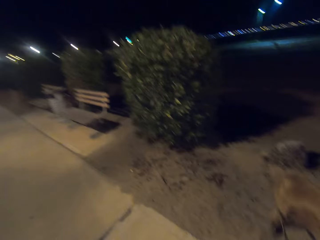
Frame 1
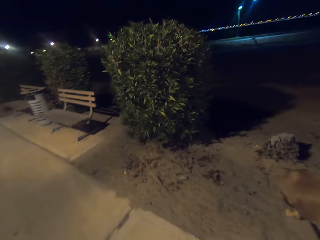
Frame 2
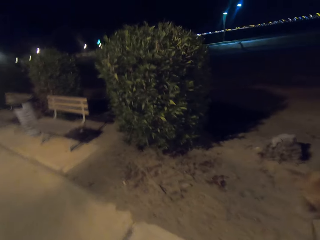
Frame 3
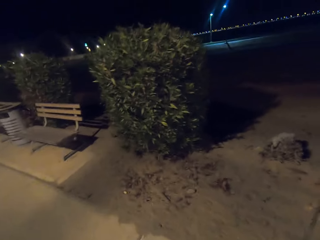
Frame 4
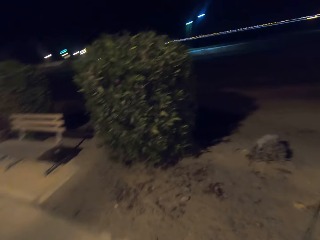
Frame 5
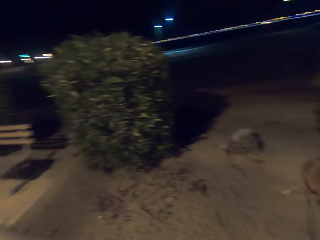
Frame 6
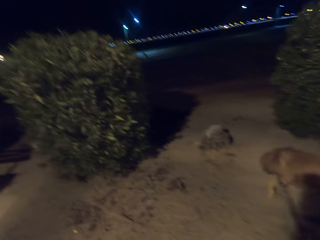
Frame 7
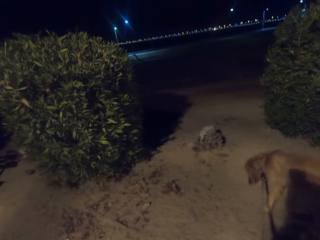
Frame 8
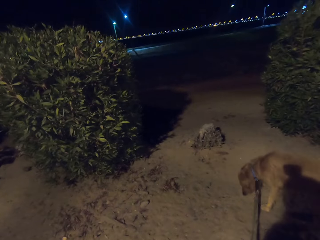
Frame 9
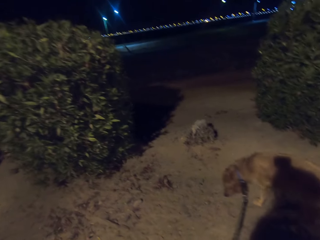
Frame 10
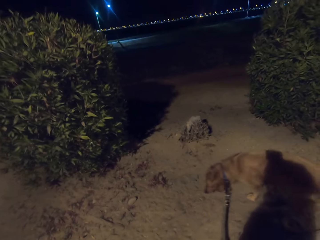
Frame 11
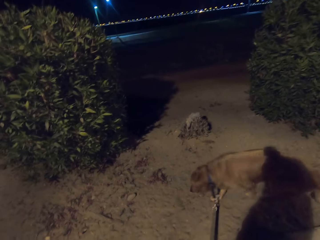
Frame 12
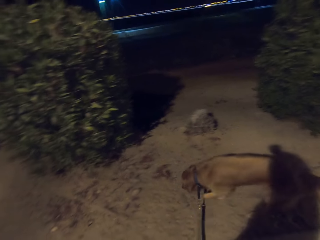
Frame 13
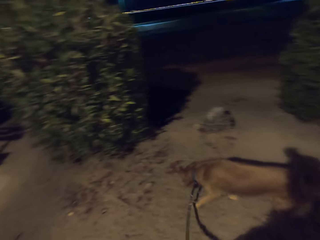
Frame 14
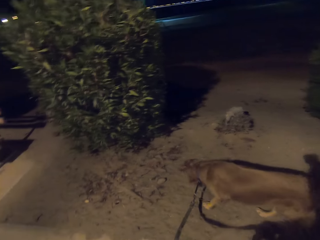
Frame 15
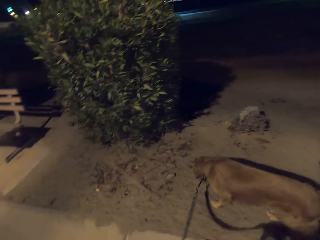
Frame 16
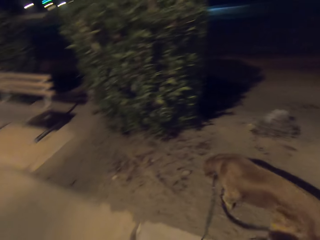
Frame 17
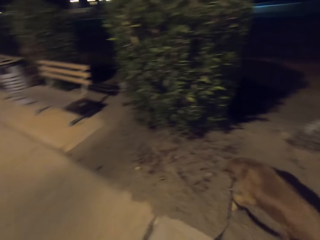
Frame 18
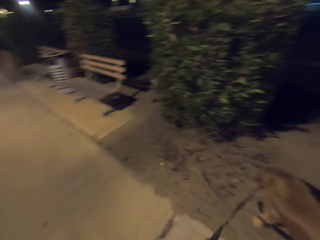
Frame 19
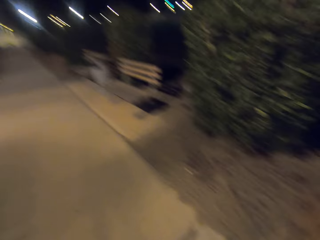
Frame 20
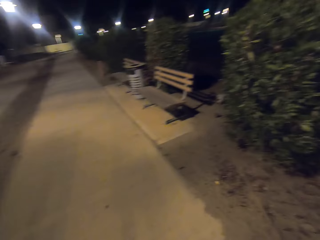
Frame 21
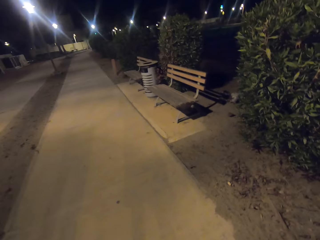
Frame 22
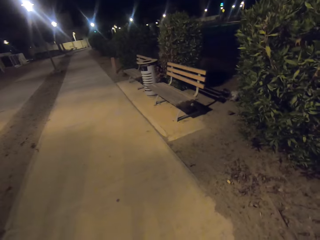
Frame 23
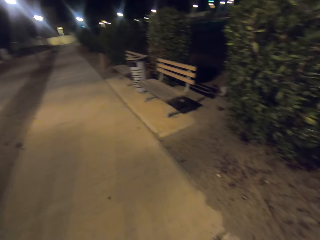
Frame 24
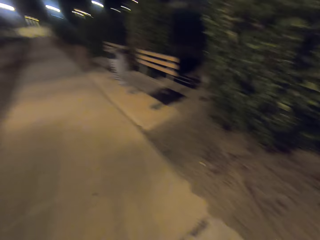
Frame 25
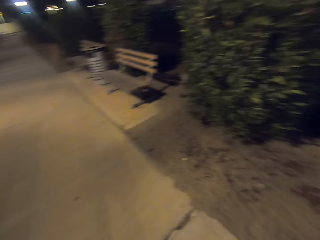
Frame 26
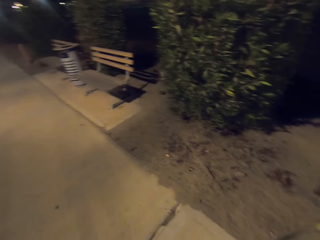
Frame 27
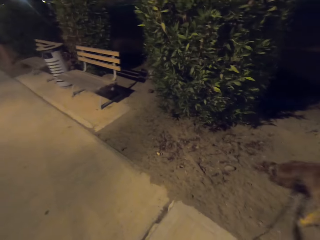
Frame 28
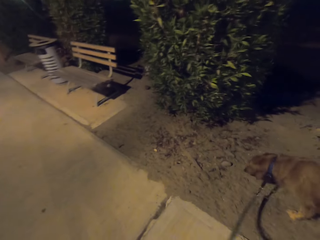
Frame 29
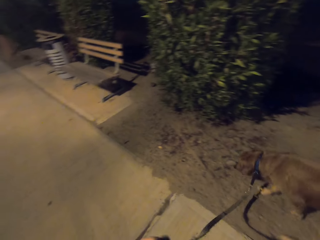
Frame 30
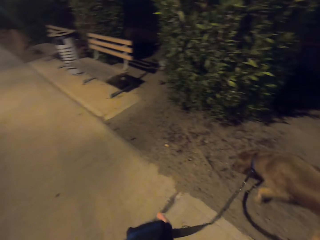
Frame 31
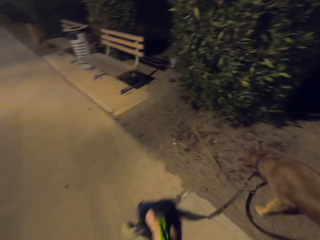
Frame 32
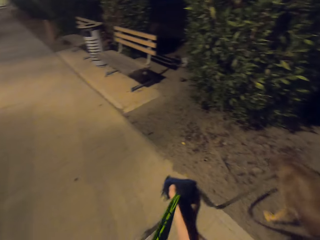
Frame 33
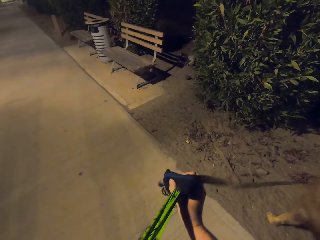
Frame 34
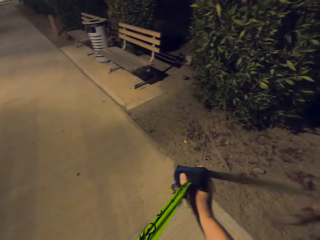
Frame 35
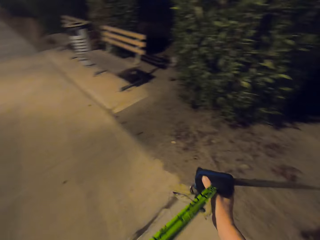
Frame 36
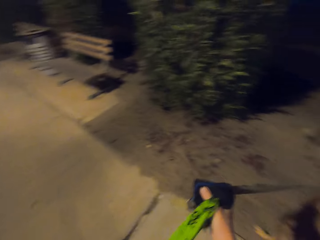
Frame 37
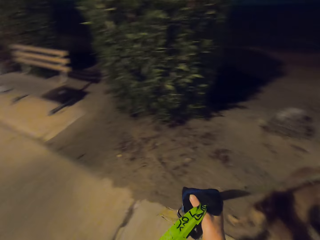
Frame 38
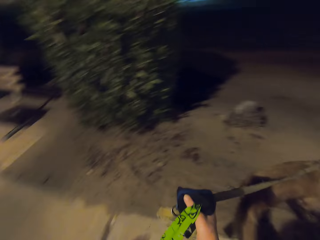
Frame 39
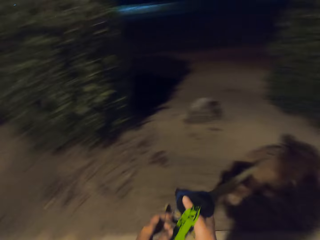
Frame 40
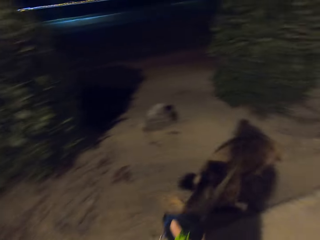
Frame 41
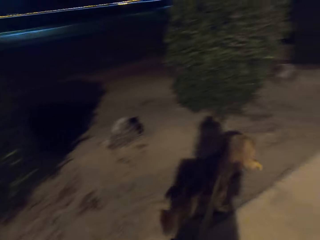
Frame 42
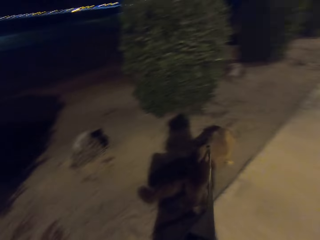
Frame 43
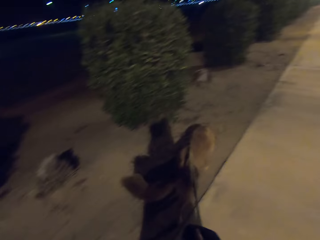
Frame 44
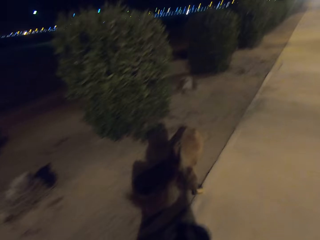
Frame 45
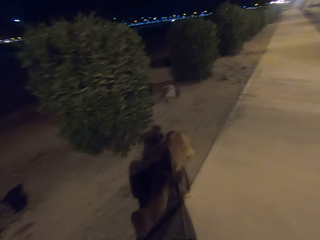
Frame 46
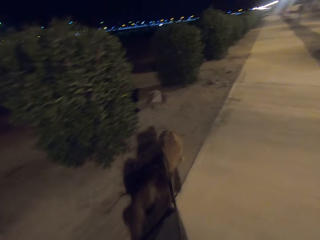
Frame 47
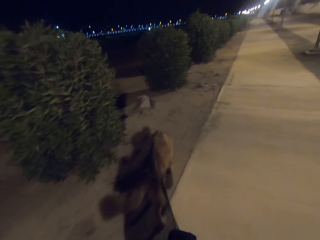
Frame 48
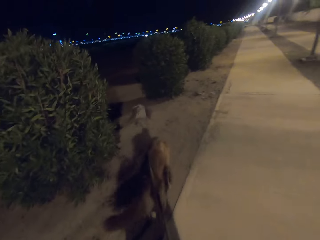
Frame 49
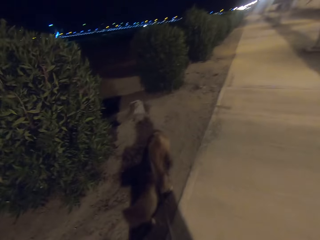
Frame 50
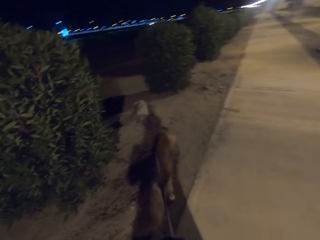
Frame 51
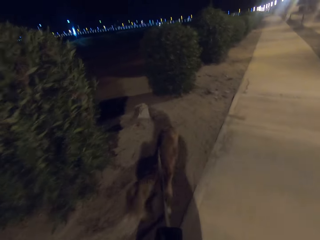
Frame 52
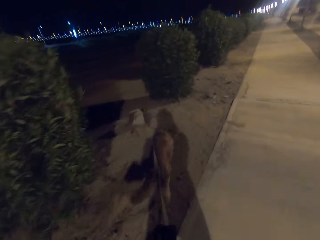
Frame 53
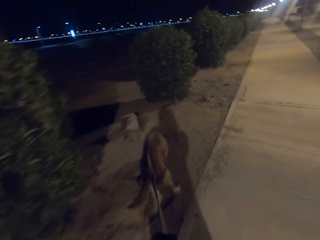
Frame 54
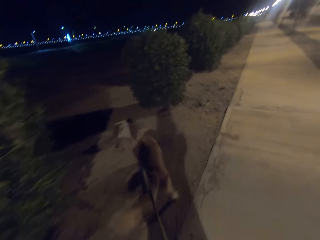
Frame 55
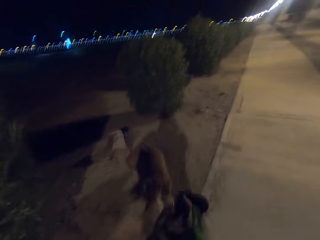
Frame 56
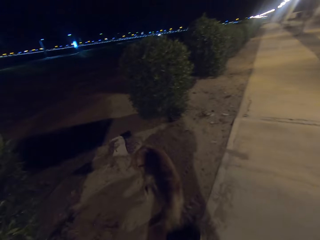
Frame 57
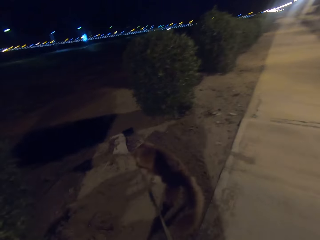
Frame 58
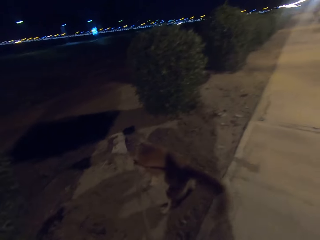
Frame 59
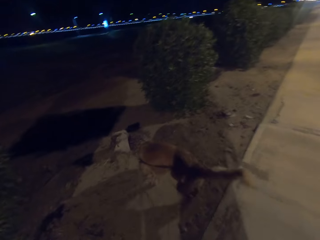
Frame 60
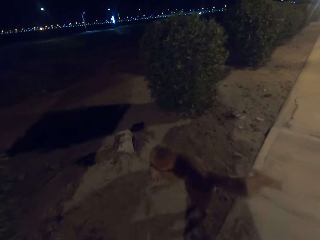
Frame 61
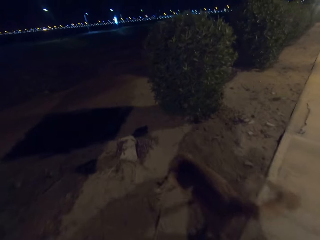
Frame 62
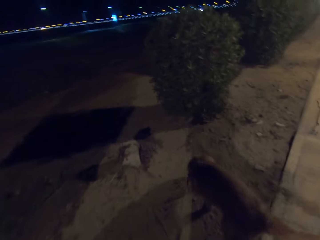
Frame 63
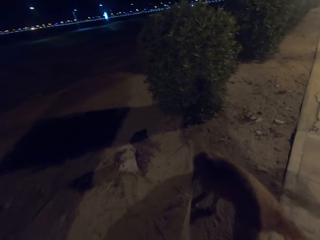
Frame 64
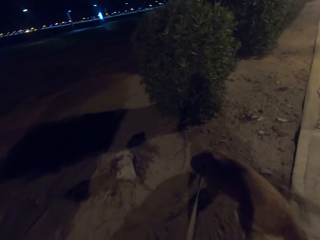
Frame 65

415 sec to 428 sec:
The camera wearer stares at the dog. They look around the park. They stare at the dog. They hold the rope. They walk the dog on the park.

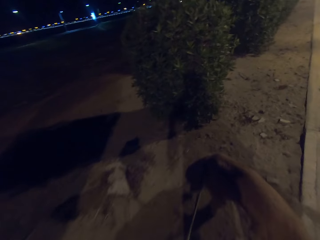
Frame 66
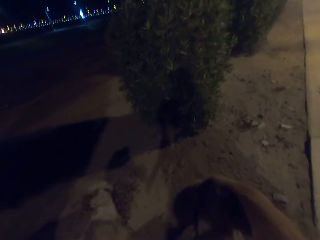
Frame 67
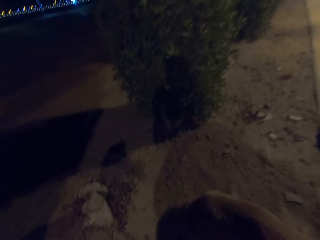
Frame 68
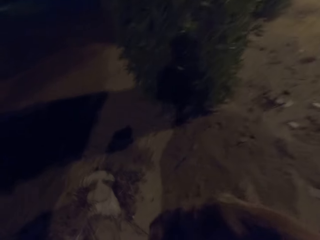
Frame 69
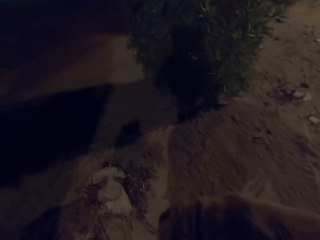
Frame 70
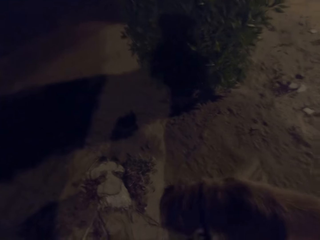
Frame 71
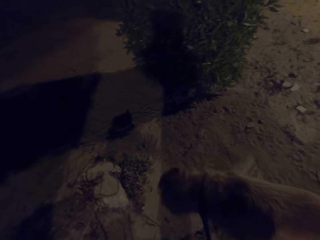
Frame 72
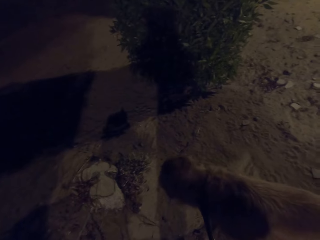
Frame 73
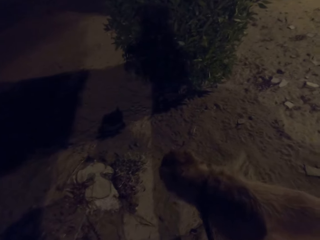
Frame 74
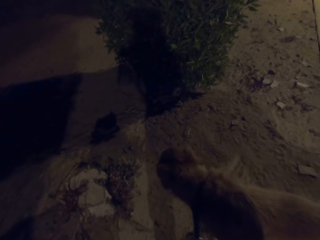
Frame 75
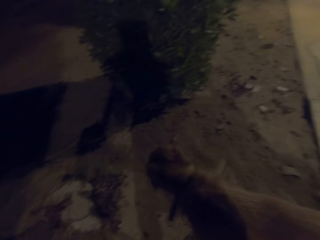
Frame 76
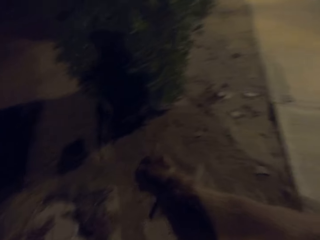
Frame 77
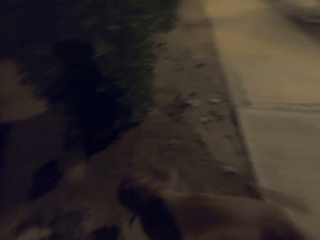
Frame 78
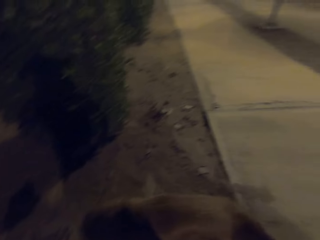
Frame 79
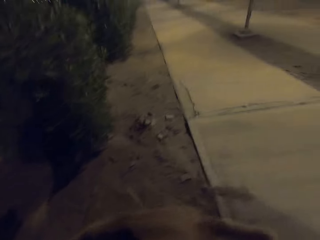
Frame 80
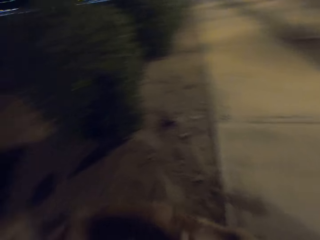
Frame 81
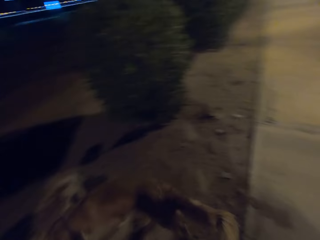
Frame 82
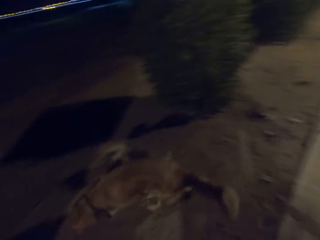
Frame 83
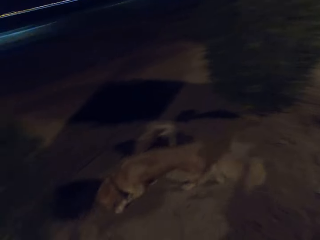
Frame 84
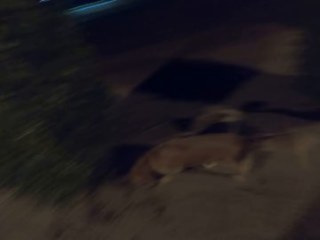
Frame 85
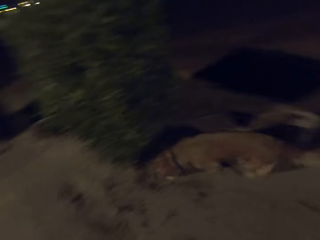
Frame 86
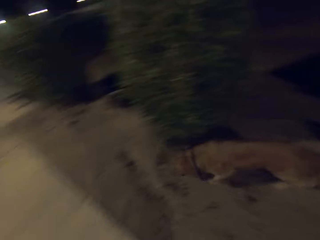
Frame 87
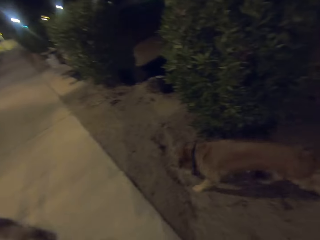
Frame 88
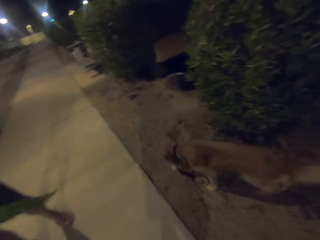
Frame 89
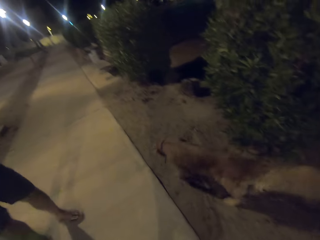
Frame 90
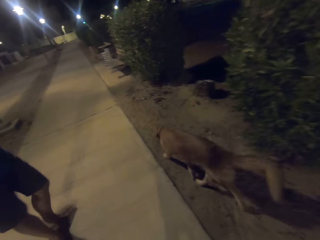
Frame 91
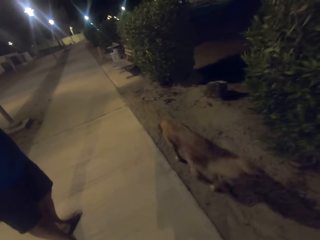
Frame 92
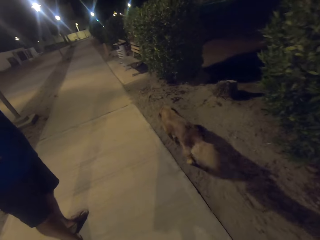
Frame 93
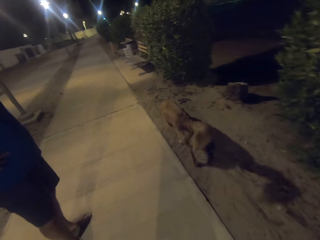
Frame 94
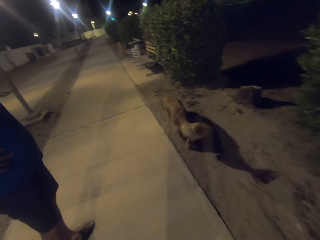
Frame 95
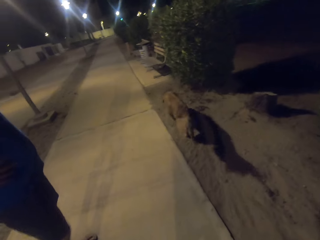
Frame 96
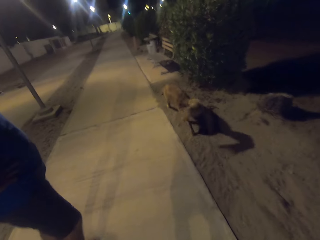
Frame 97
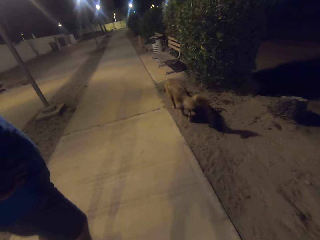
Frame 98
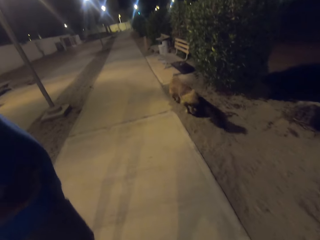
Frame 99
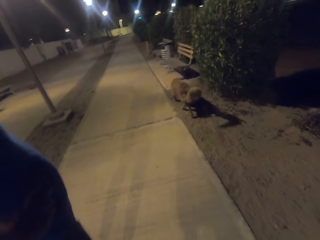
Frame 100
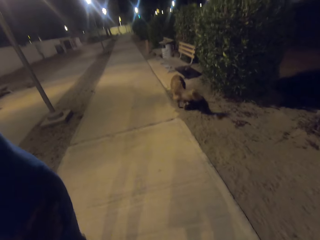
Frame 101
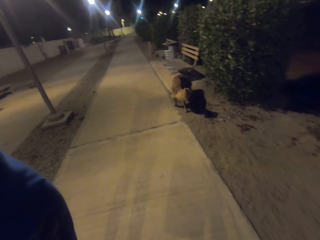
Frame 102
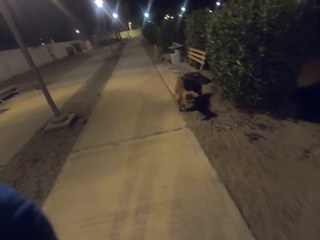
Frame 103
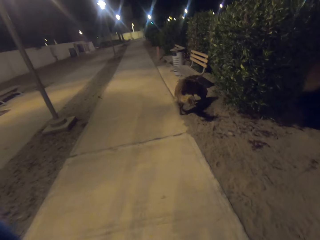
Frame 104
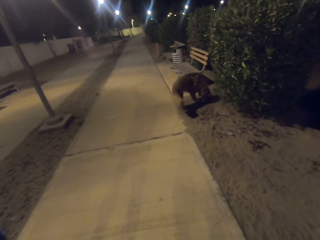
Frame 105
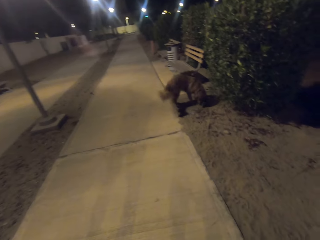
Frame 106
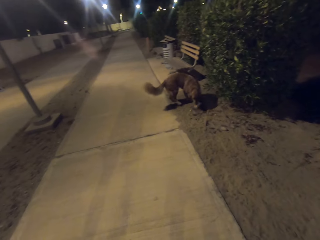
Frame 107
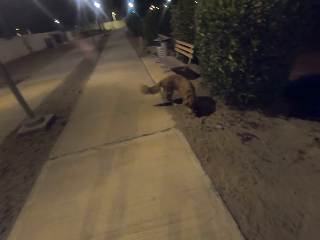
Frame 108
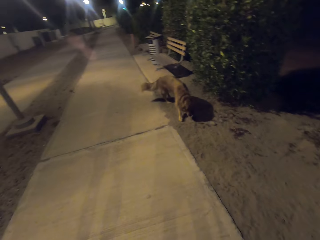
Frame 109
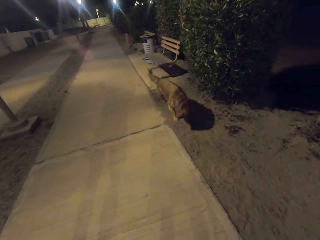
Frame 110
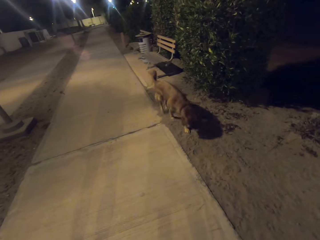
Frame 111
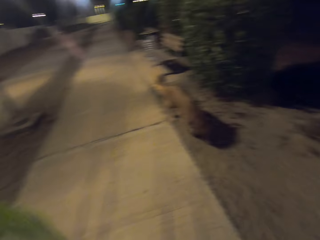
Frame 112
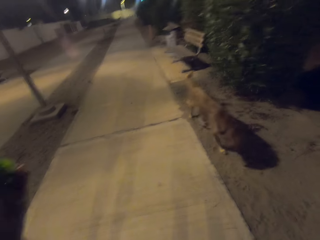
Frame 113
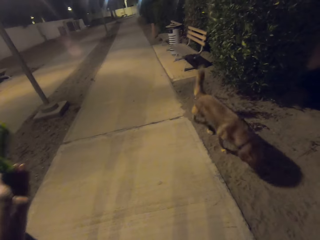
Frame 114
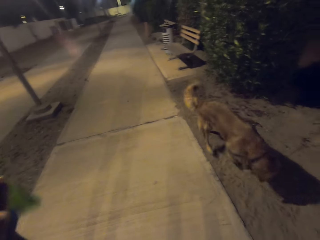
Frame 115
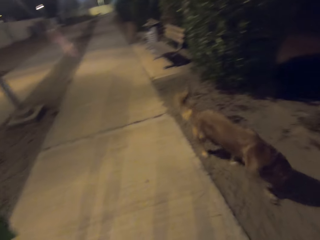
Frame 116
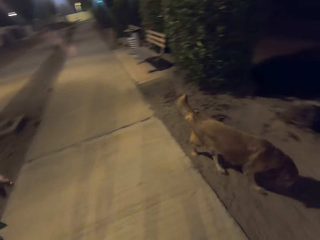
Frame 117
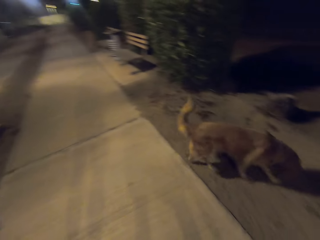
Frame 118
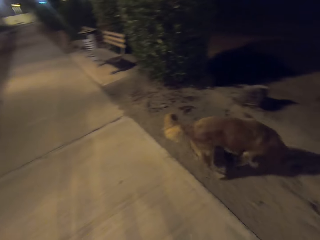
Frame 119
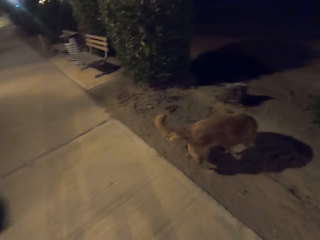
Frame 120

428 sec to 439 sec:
The camera wearer stares at the dog. They walk the dog on the park. They stare at the dog.
